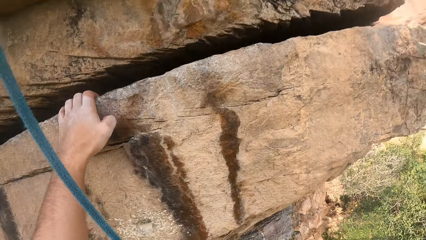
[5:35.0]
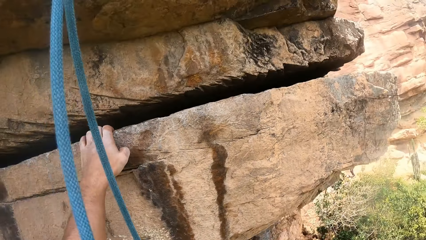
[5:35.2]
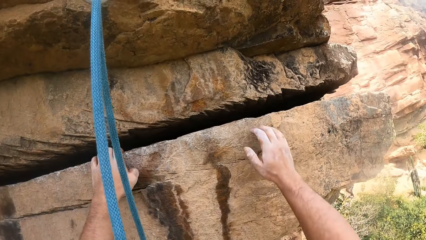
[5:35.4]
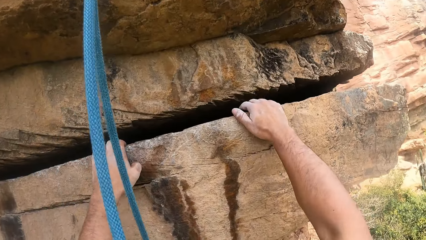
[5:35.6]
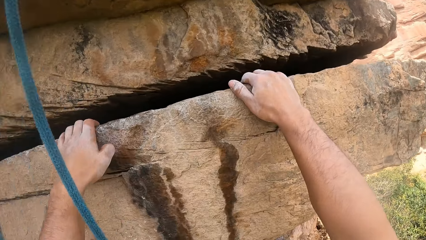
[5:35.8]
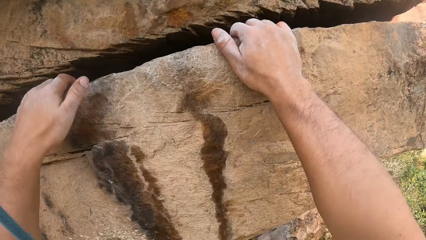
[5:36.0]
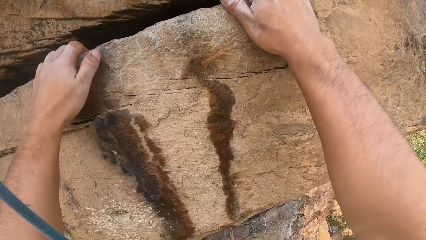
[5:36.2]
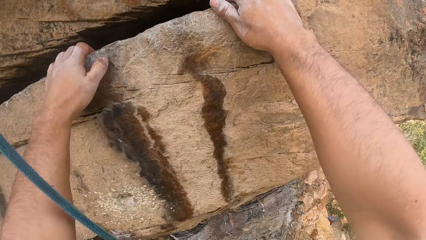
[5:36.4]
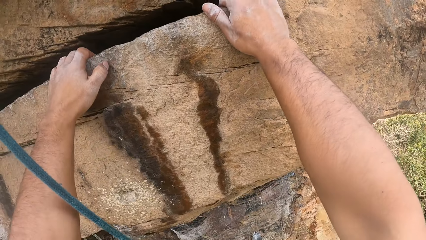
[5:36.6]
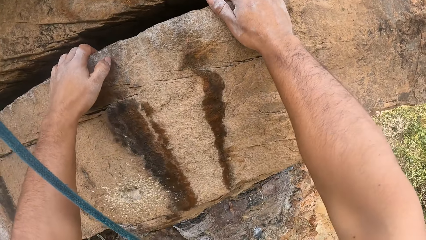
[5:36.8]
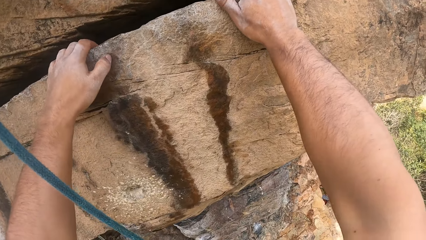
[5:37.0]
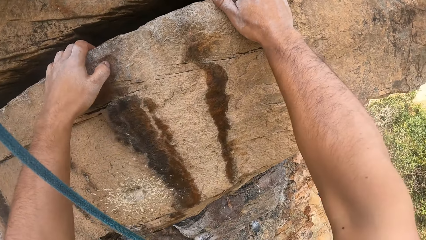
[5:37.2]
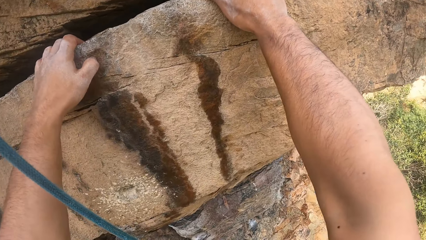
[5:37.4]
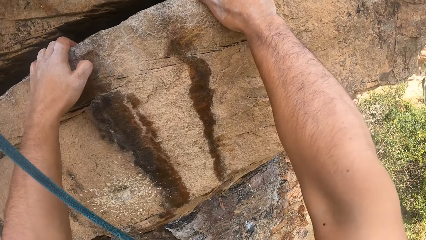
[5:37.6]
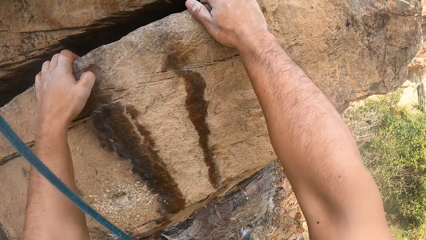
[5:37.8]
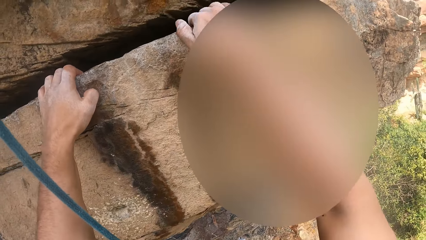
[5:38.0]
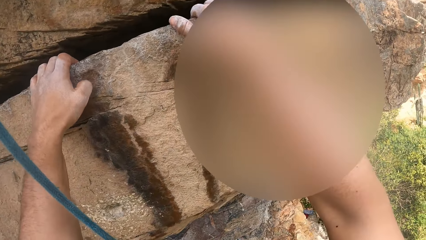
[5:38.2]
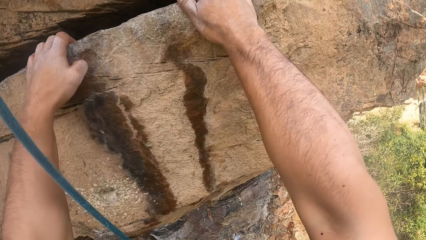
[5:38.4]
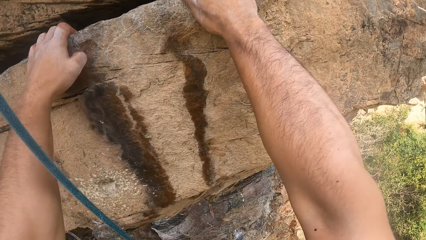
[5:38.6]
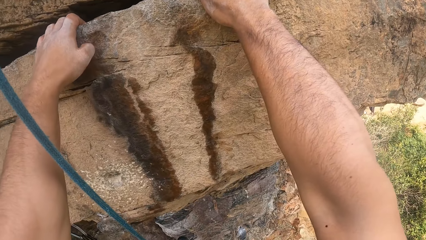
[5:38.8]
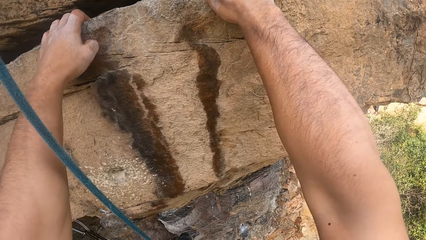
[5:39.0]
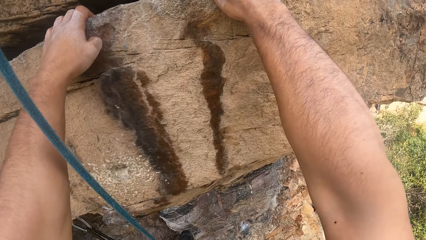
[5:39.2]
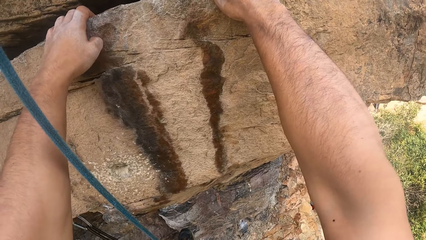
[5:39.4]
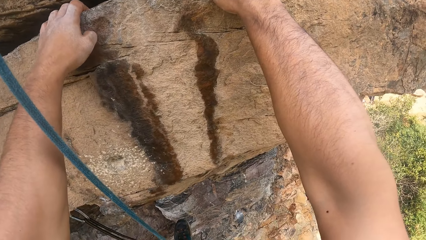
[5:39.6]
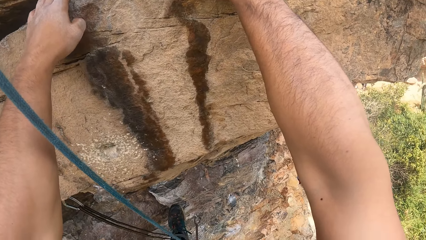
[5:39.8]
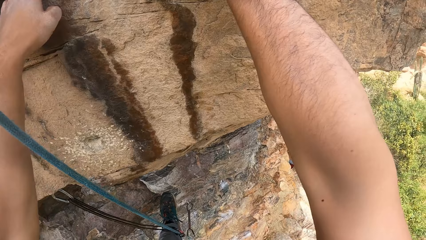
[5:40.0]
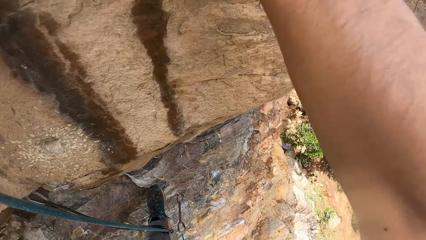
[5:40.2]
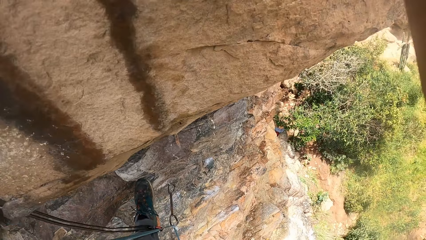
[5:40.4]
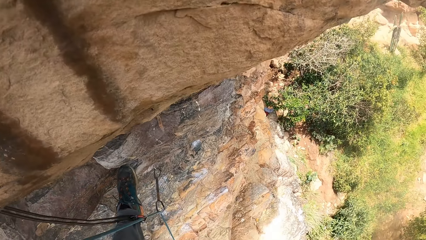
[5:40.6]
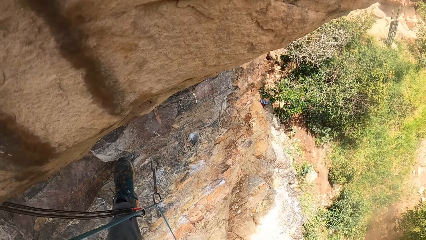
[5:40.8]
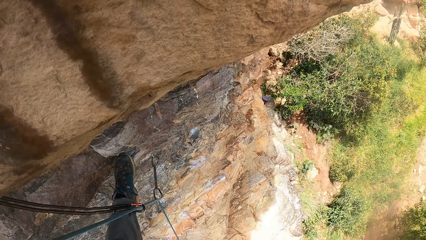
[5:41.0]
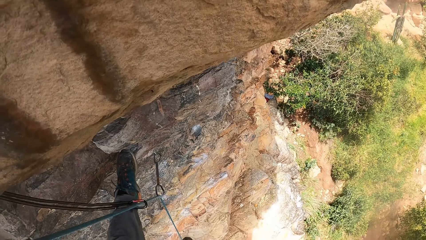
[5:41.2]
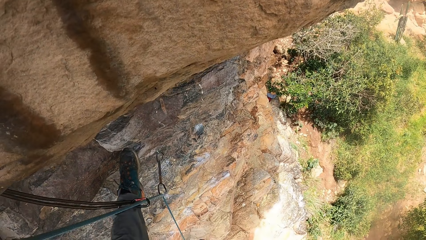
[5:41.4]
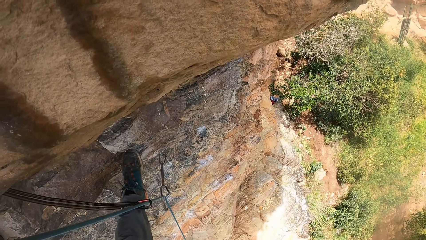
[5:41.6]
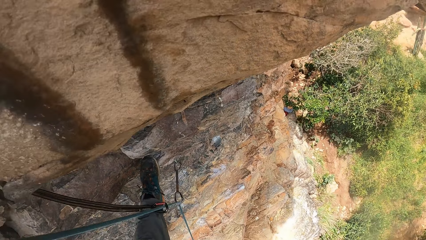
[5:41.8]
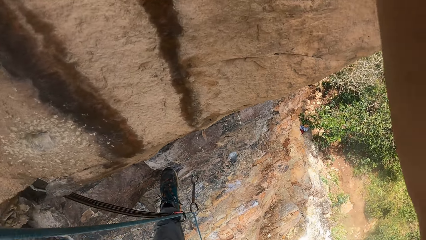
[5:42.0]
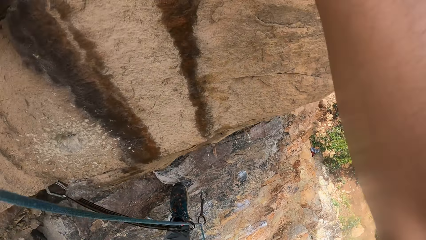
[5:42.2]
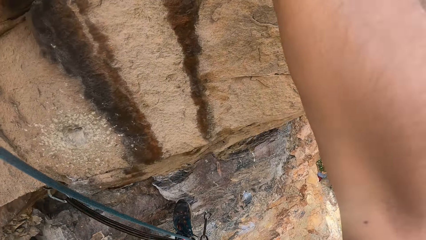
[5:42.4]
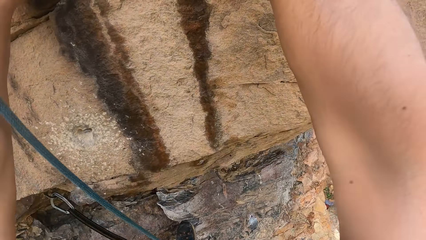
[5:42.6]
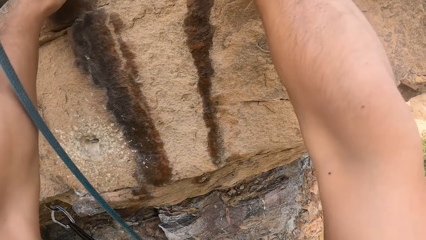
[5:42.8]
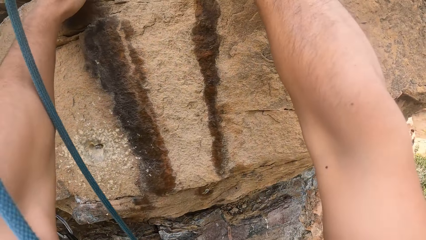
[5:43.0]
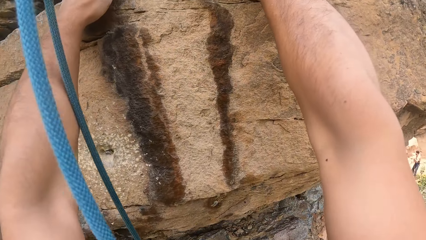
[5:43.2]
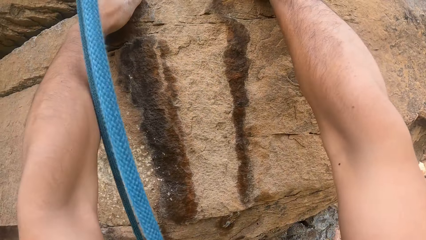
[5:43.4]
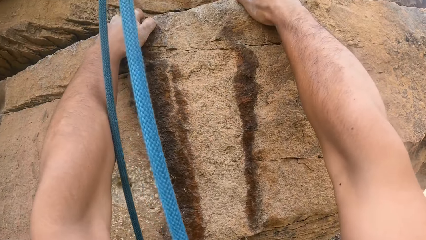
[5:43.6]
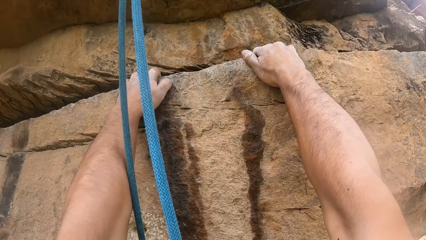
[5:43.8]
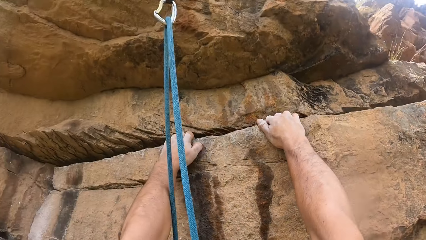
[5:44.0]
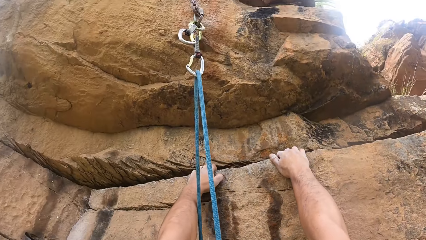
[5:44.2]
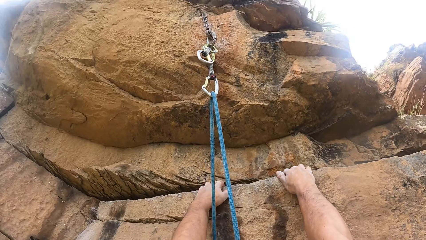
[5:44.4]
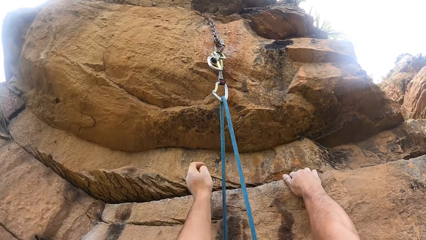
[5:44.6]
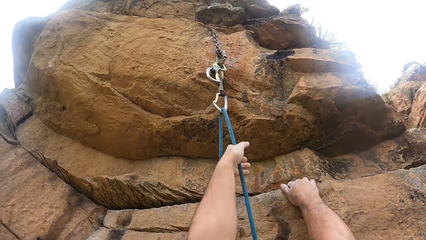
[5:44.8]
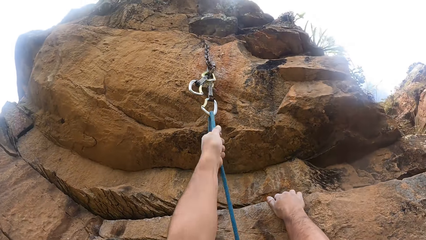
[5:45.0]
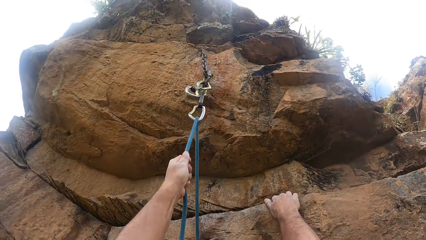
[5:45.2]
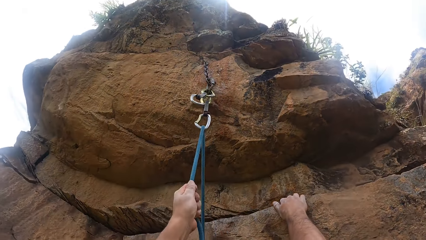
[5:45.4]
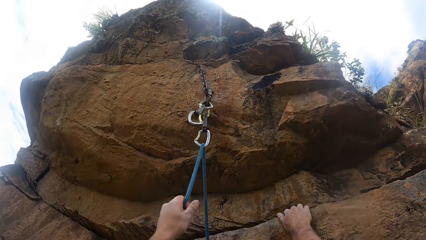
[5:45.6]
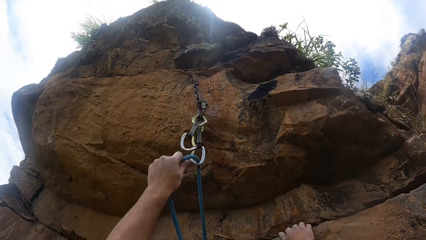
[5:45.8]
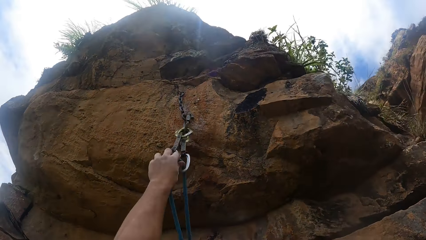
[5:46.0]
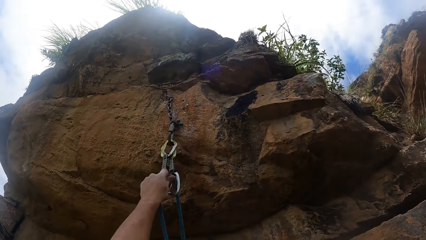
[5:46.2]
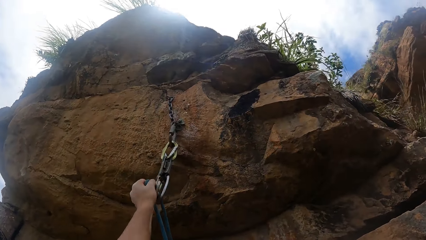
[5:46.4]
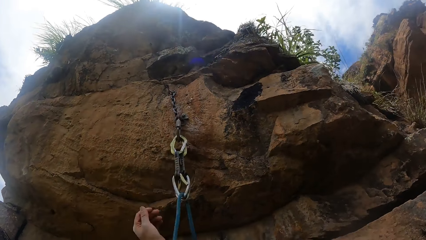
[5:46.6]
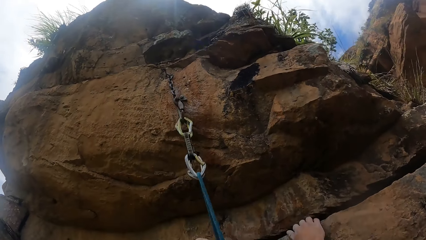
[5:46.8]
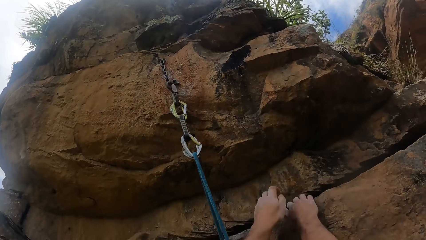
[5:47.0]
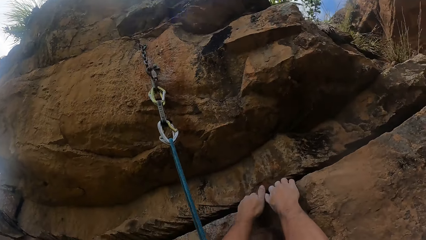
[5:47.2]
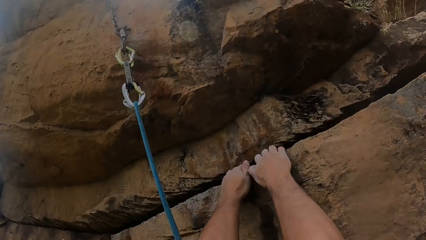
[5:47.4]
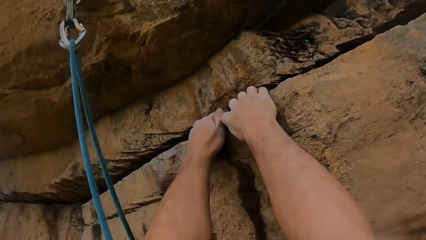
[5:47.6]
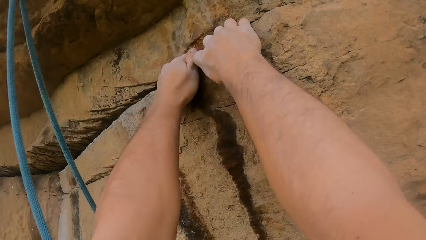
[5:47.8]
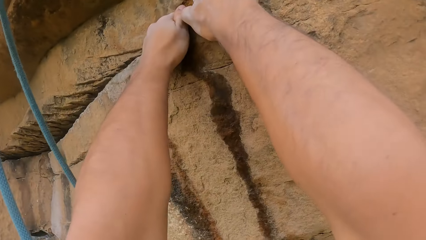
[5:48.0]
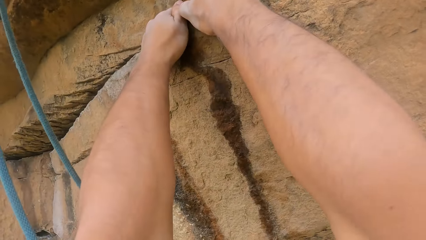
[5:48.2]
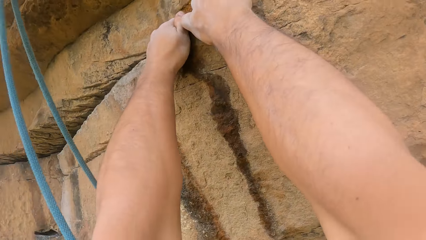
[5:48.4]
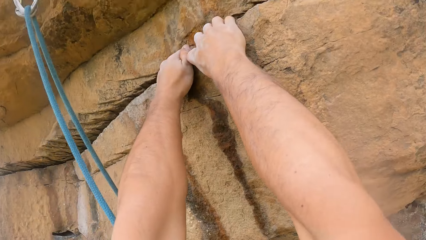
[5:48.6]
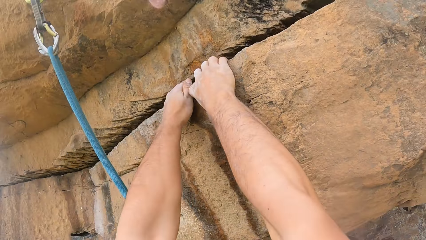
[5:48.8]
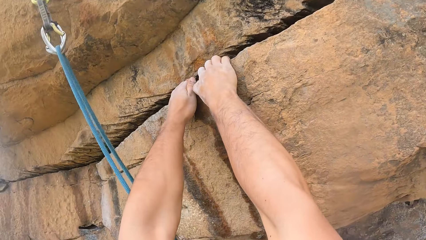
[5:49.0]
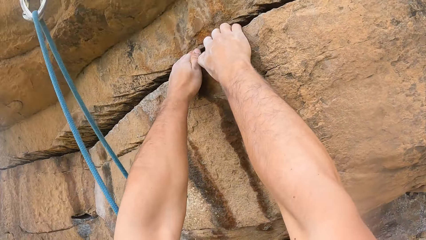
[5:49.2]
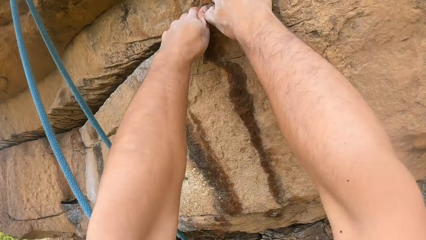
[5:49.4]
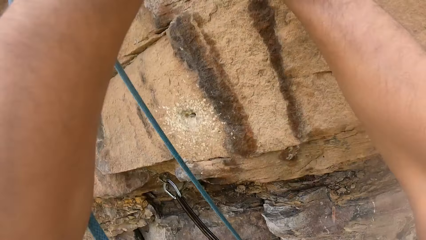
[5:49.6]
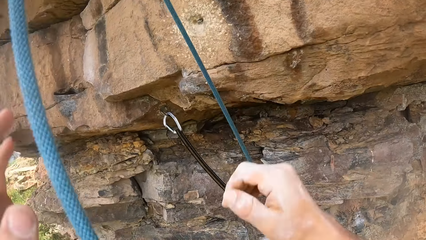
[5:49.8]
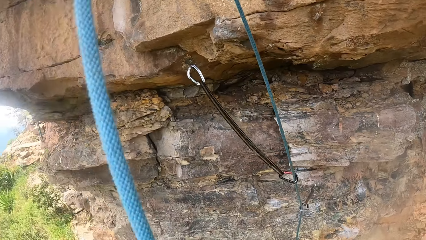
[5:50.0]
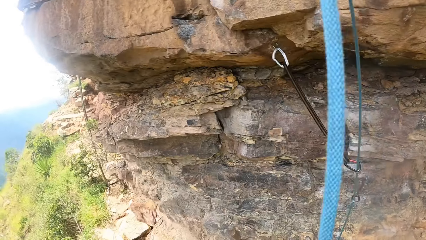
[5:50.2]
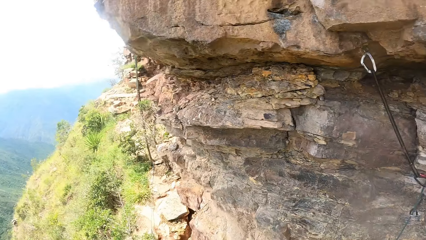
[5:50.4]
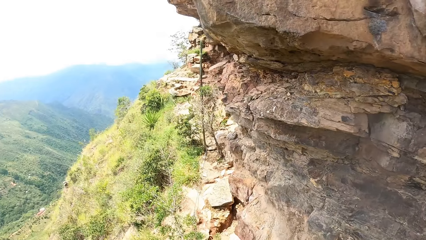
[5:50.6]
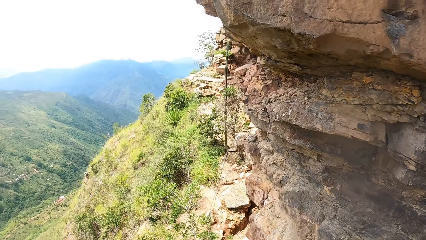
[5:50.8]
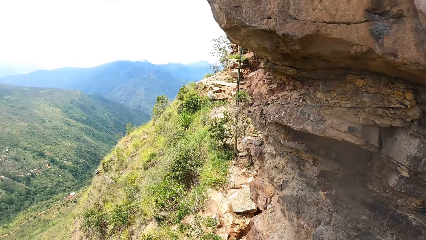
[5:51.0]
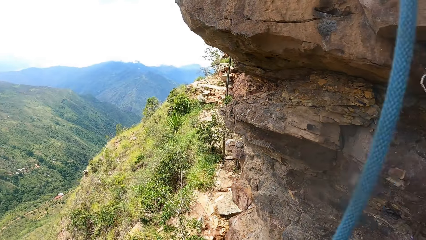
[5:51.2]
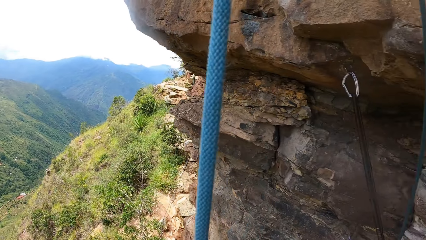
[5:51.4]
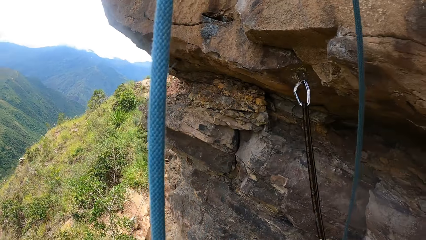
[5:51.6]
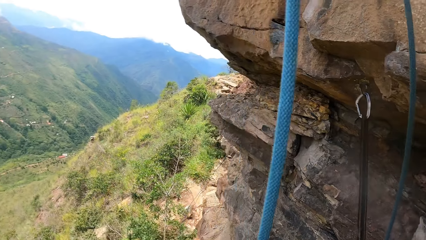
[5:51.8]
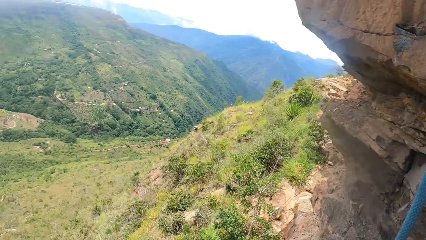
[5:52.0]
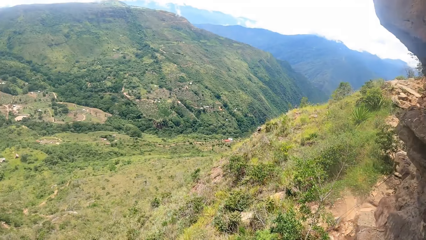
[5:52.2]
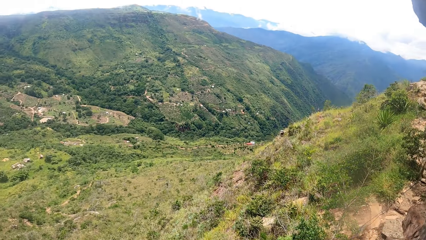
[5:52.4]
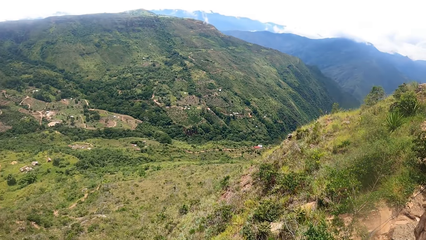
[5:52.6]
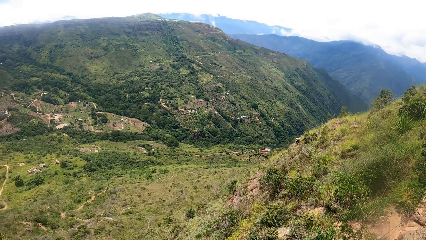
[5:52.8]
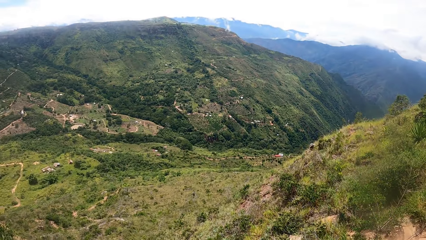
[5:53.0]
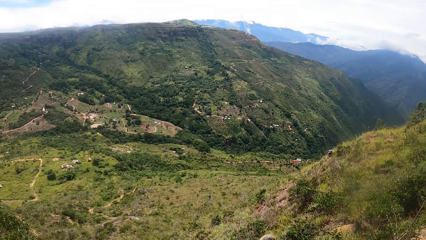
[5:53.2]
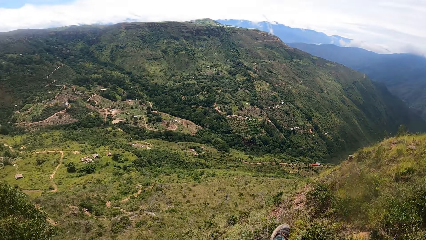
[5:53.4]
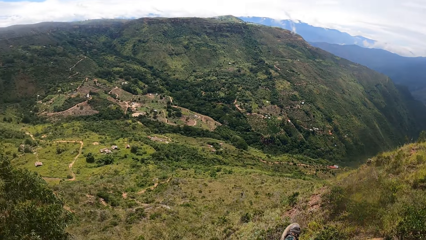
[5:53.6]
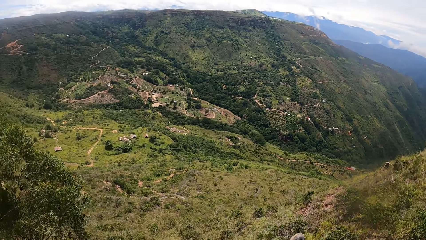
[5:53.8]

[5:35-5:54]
The camera wearer holds a rock with both hands. He looks down the rock. He looks up the rock. He holds a climbing rope. He pulls the climbing rope. He holds the rock with both hands. He looks at the rock. He releases his hands from the rock. He looks around the rock. He climbs down the mountain.
